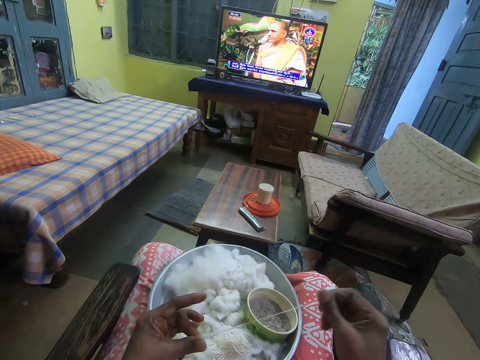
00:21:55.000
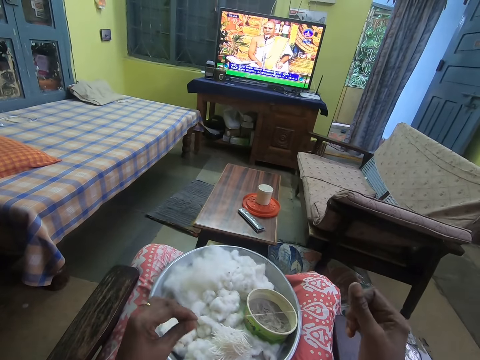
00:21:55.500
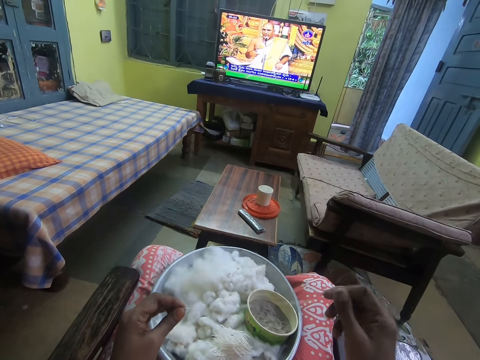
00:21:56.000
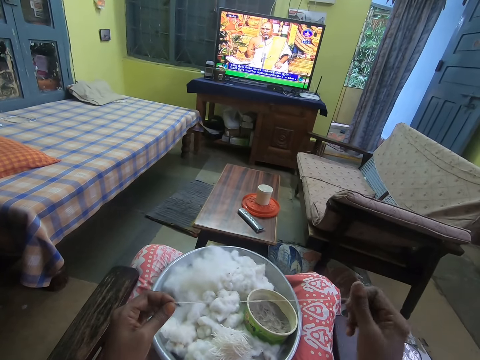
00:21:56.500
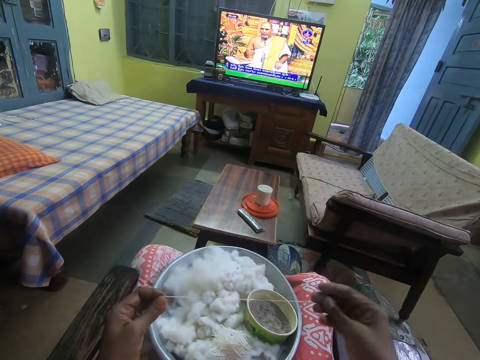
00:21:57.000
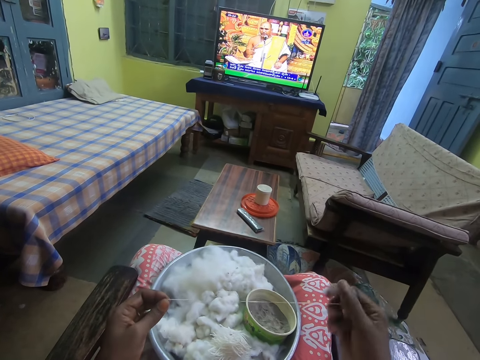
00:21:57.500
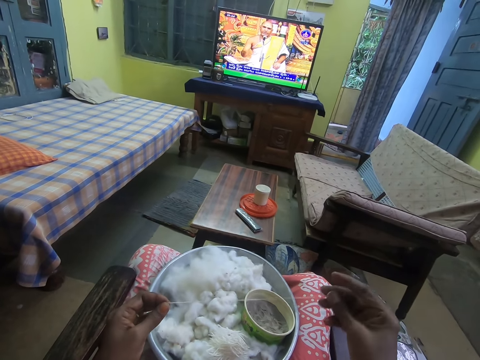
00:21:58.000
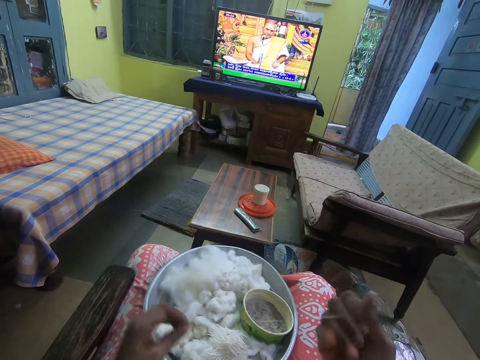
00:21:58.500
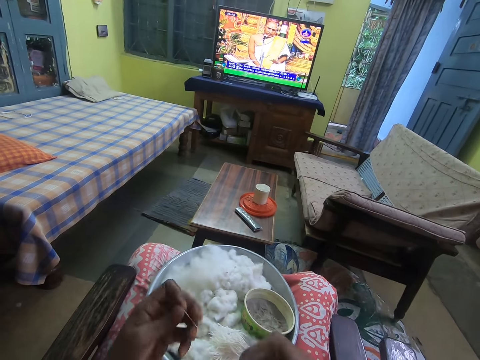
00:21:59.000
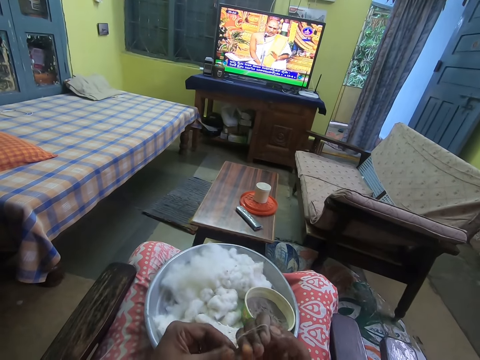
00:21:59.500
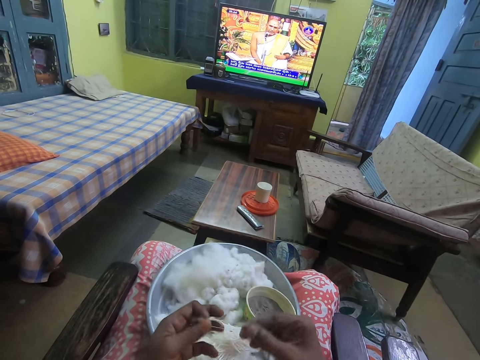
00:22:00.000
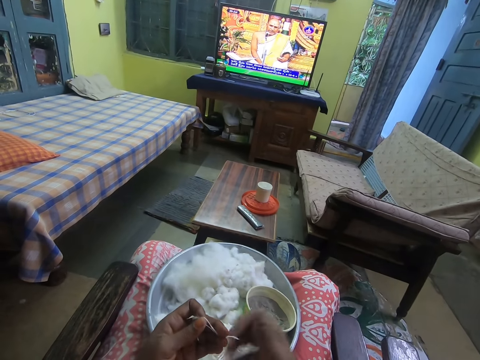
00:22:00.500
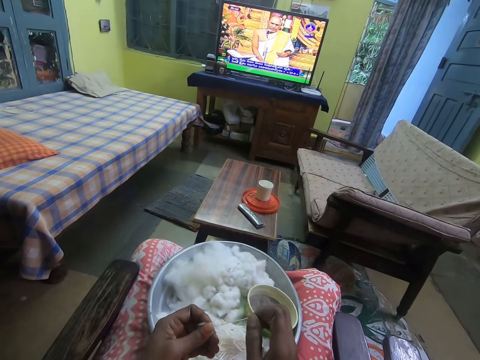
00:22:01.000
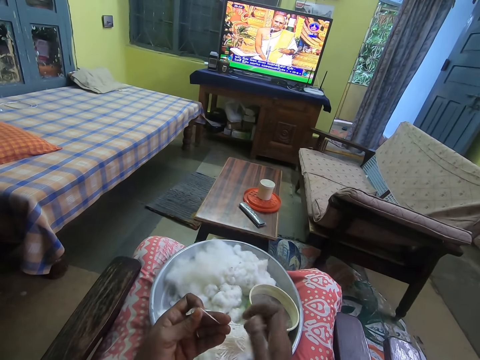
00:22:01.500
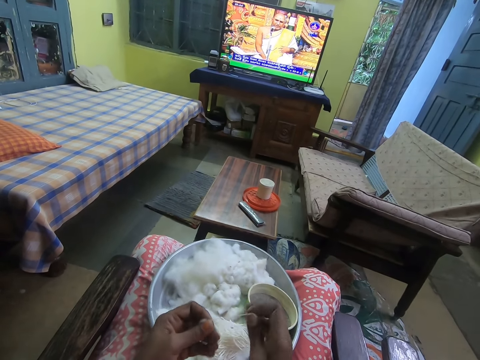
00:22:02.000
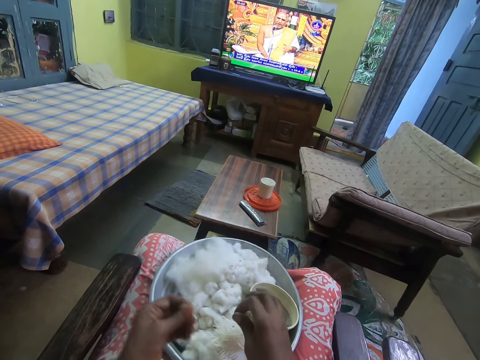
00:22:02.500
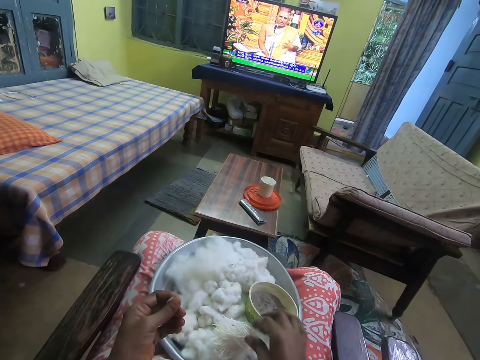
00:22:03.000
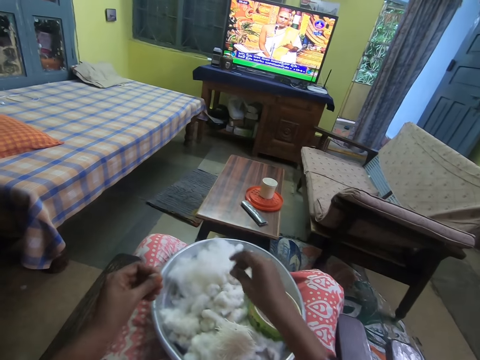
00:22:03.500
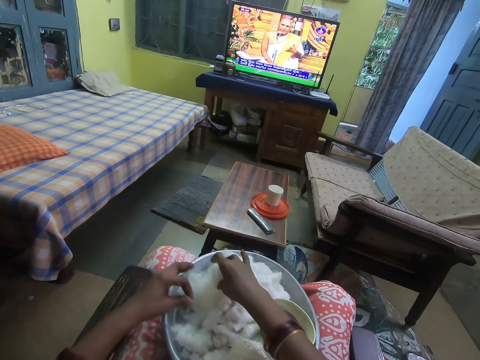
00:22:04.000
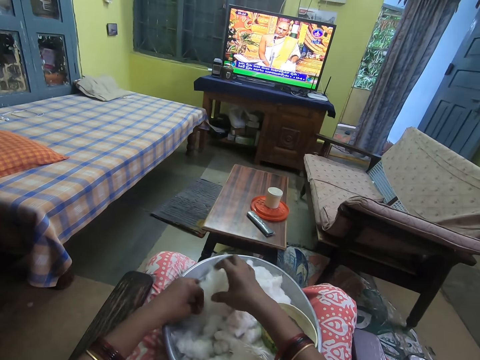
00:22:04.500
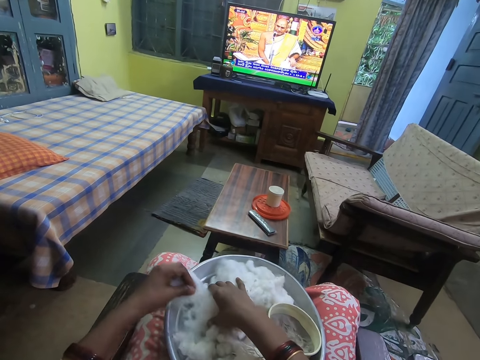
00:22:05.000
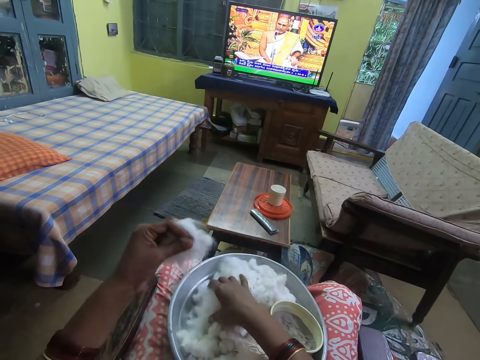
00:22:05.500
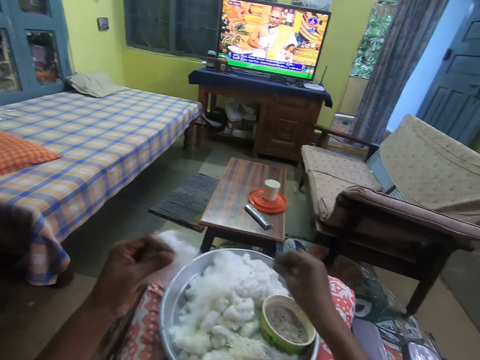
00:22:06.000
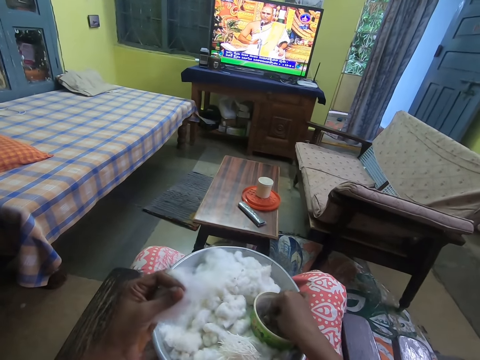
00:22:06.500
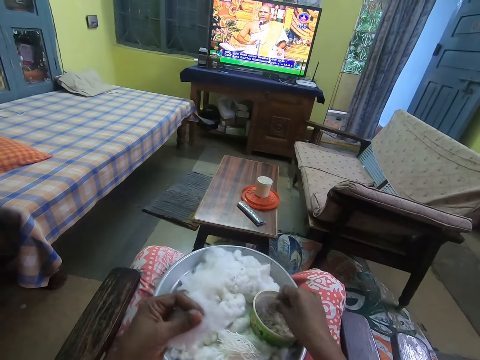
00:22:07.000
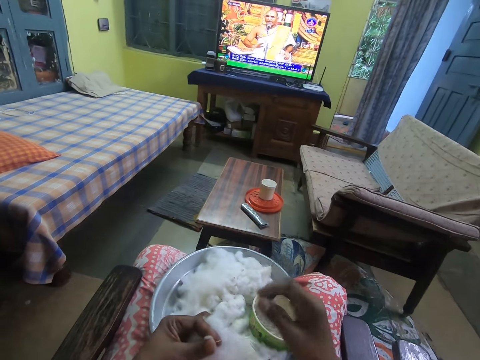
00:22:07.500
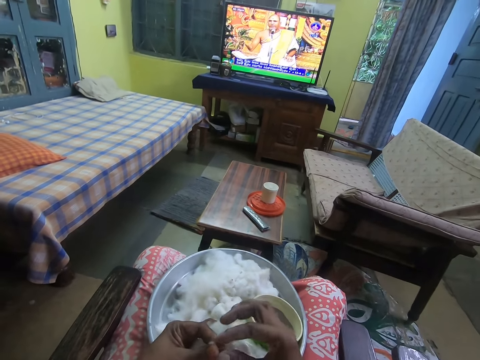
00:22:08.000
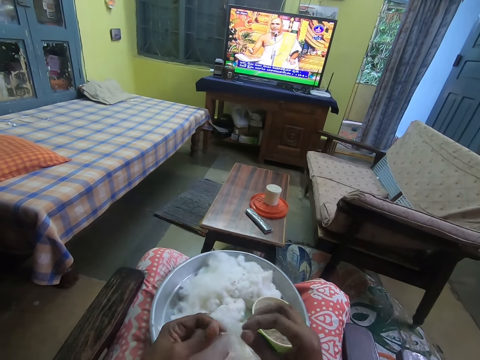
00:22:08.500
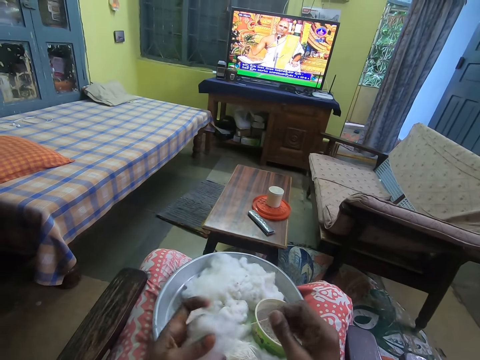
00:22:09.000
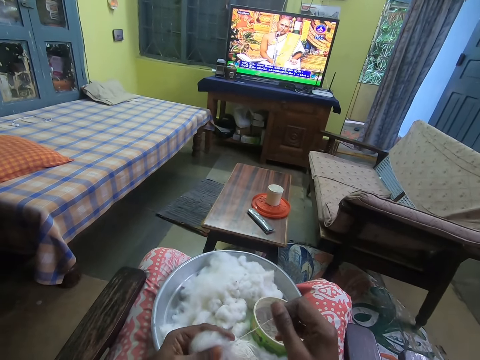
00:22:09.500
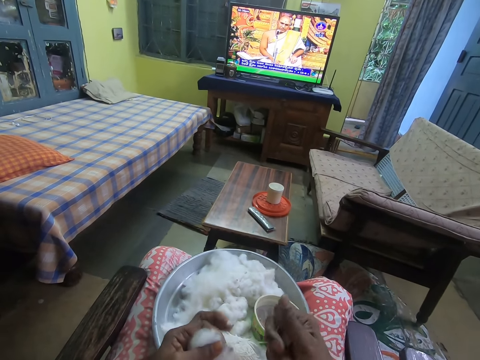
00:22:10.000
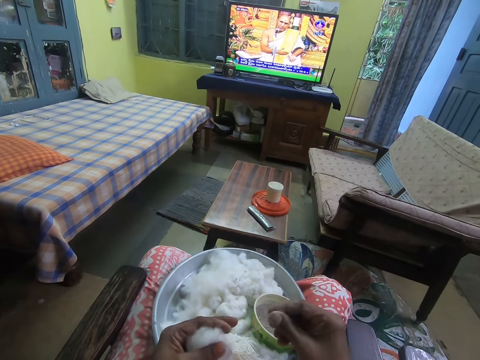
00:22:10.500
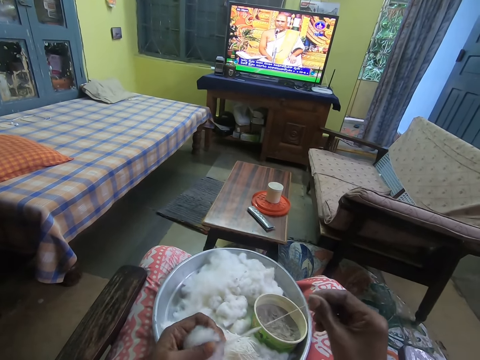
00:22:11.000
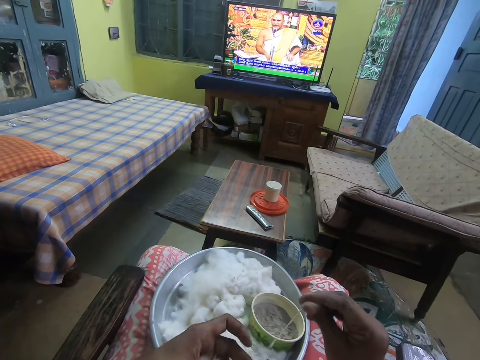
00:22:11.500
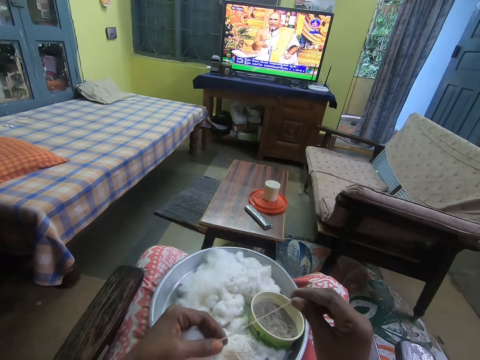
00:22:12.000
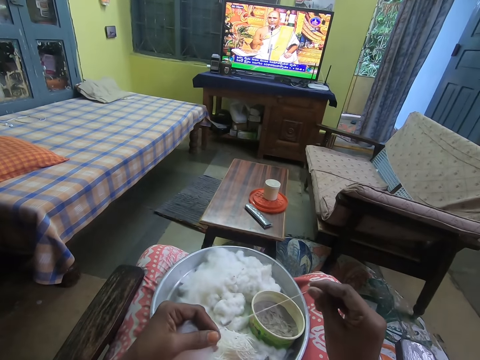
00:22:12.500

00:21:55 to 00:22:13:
The camera wearer wraps the cotton around her right hand. They twist the cotton with her hands. They roll the cotton wool. They pull his hand off the cotton wool. They hold the cotton wool with both hands. They place the cotton in her right hand on the tray. They pull the cotton wool with his hand. They place her right hand on the cotton balls on the tray. They take the ball of cotton from the tray with her left hand. They cut the cotton wool. They dip her right hand in the powder in the bowl on the tray on her legs. They pick something with his hand. They rub his fingers. They pull the cotton from the ball of cotton in her left hand with her right hand. They hold the cotton wool with both hands. They twist the cotton with her right hand.

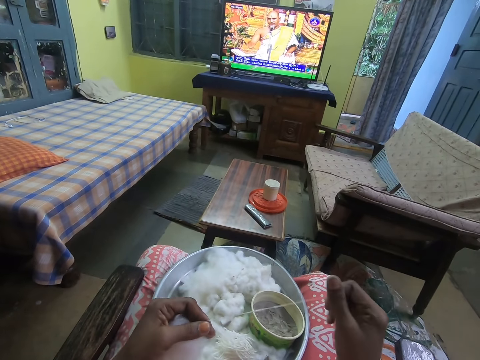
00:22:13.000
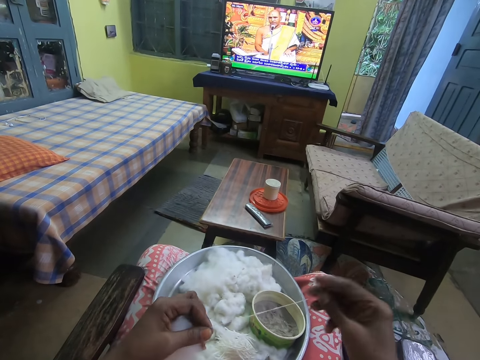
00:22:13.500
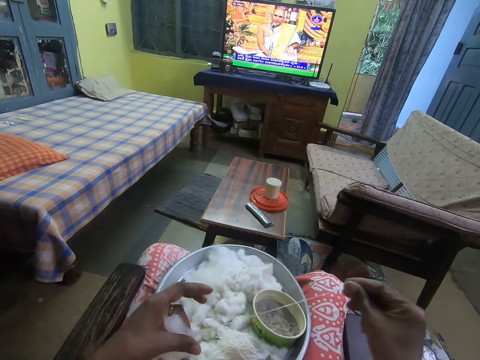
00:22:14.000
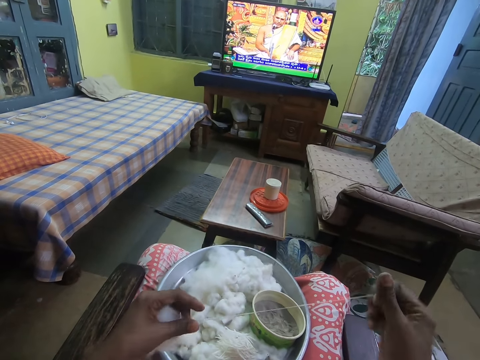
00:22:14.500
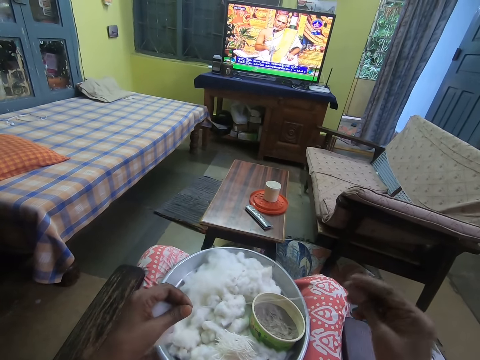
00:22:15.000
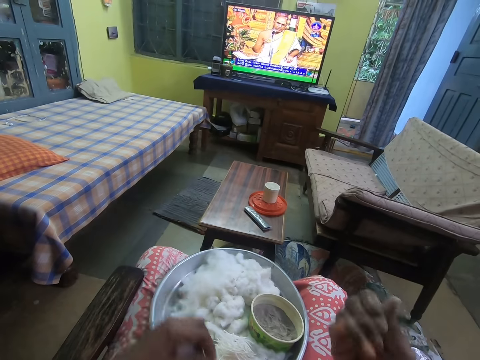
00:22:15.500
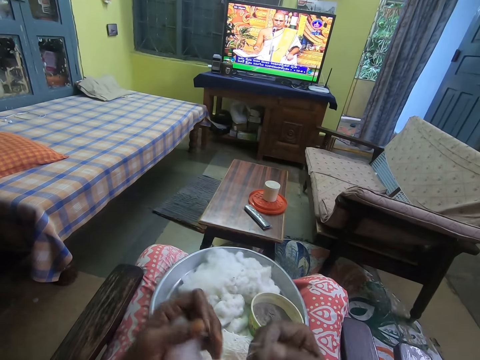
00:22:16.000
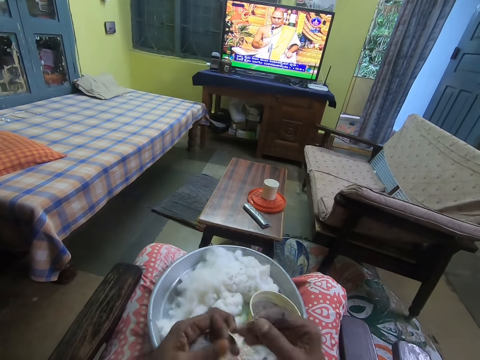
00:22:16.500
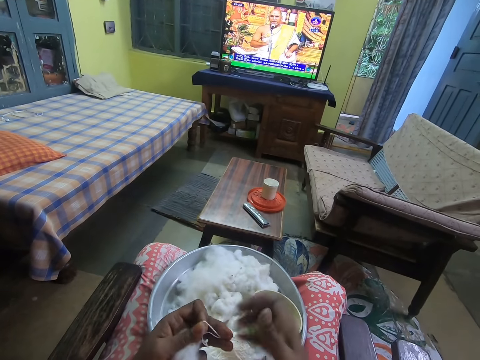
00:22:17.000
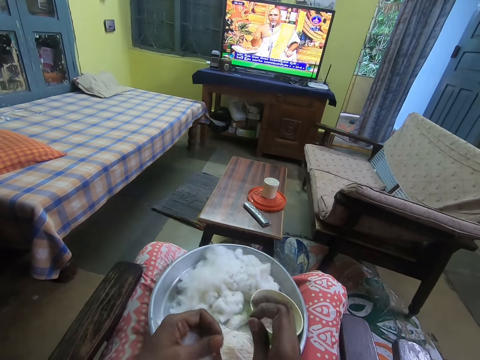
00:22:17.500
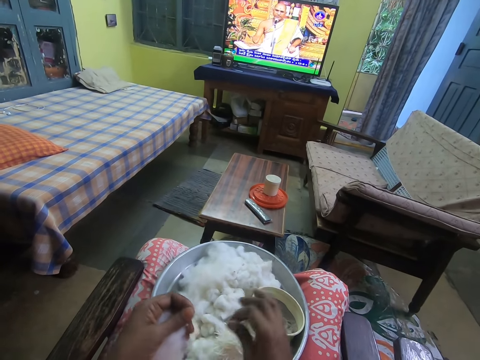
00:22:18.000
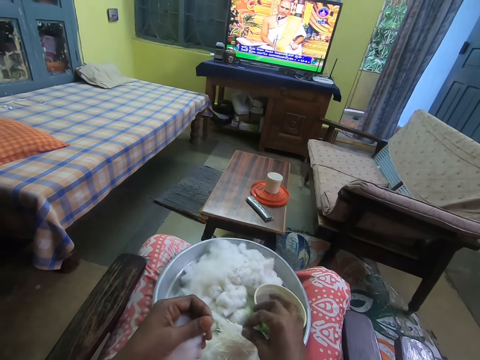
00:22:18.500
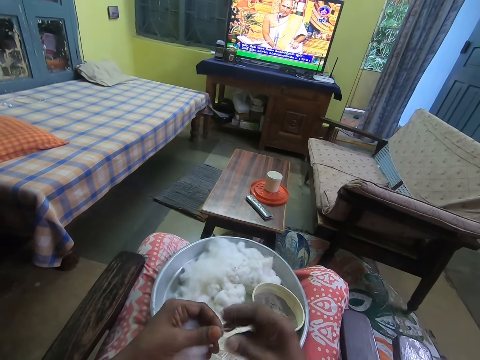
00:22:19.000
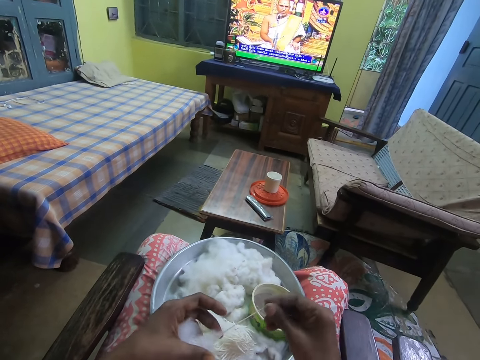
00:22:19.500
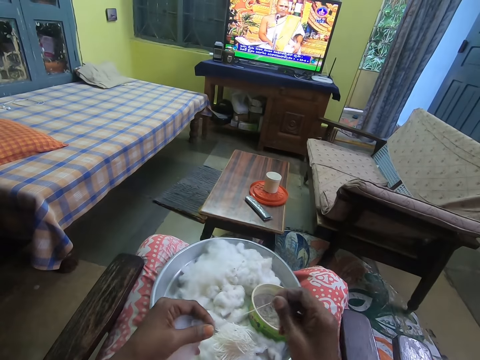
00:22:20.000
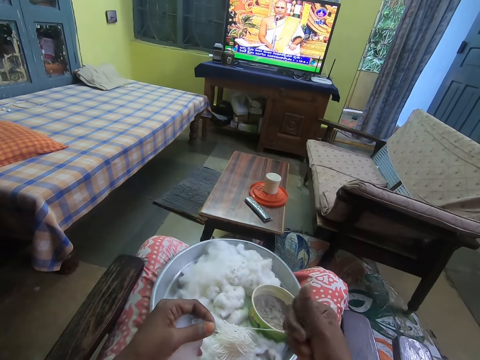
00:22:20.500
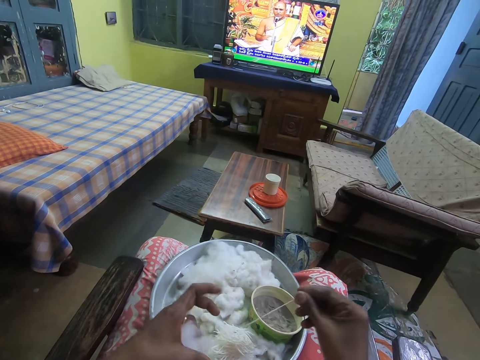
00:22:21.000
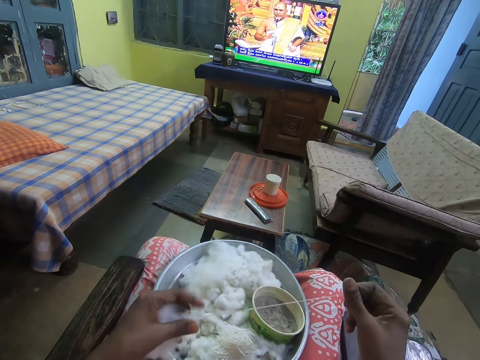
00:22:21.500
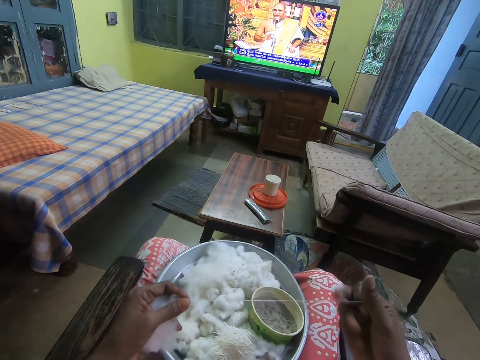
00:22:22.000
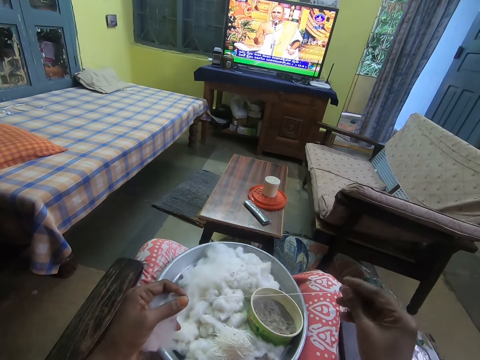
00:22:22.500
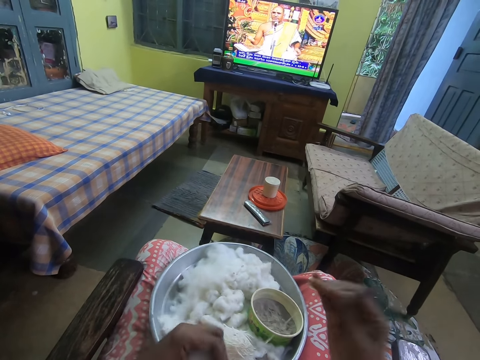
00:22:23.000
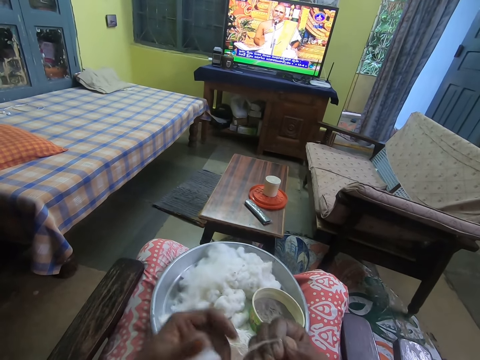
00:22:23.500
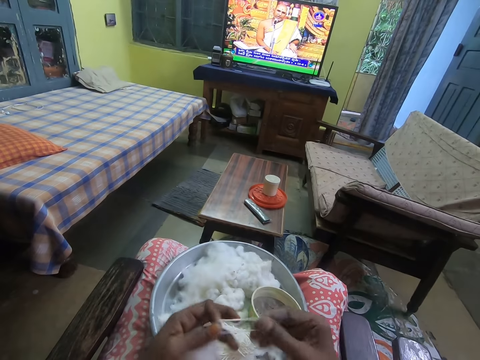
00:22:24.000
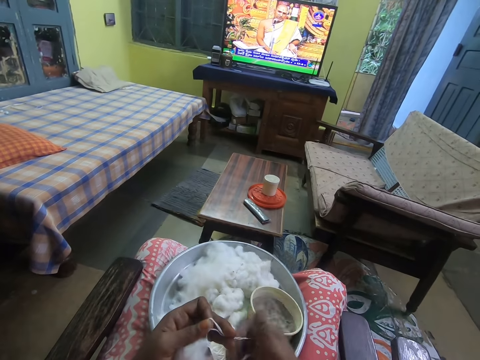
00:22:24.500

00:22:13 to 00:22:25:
The camera wearer wraps the cotton around her right hand. They twist the cotton with her hands. They pull the cotton wool with his hand. They place the cotton in her right hand on the tray. They pull the ball of cotton in her left hand with her right hand. They twist the cotton with her right hand. They wrap the cotton around her right hand. They hold the cotton wool with both hands. They twist the cotton with her hands. They pull the cotton wool with his hand.
